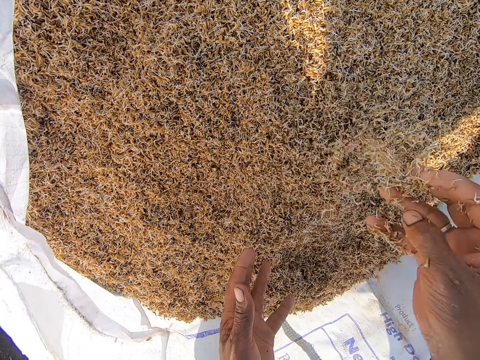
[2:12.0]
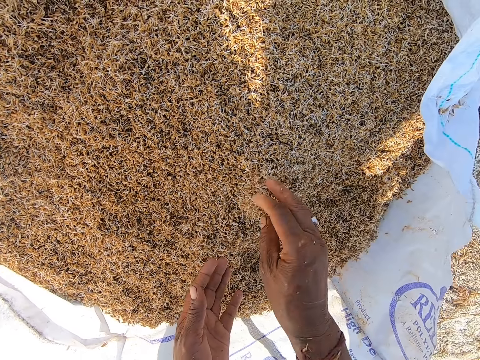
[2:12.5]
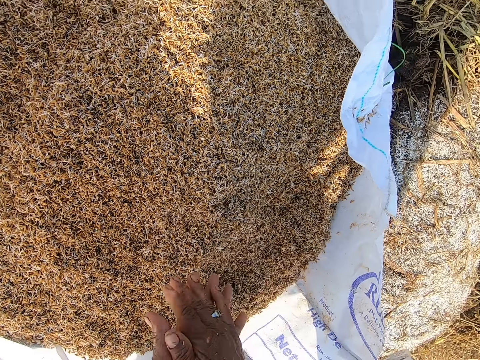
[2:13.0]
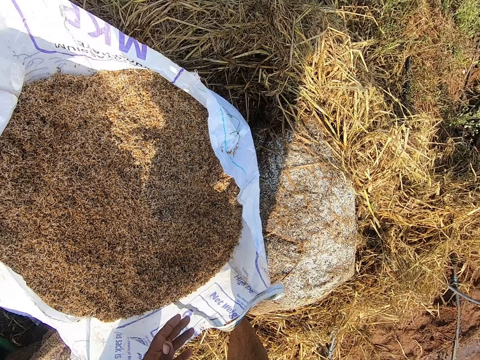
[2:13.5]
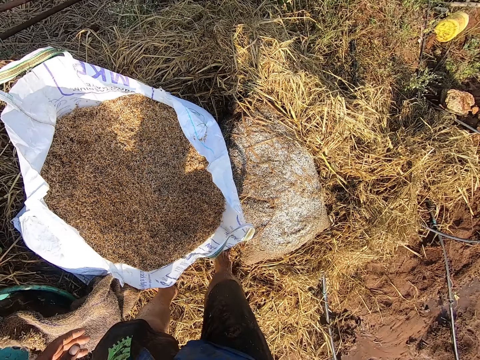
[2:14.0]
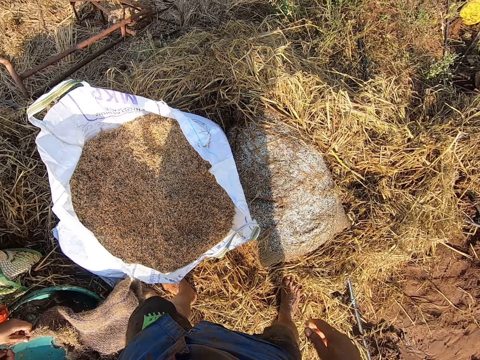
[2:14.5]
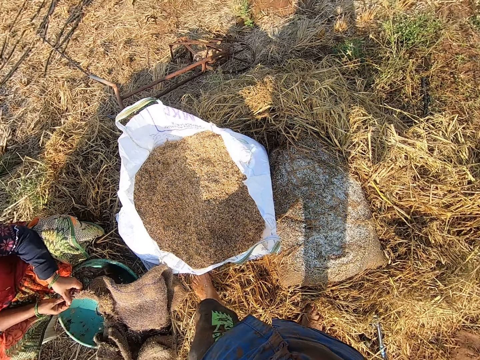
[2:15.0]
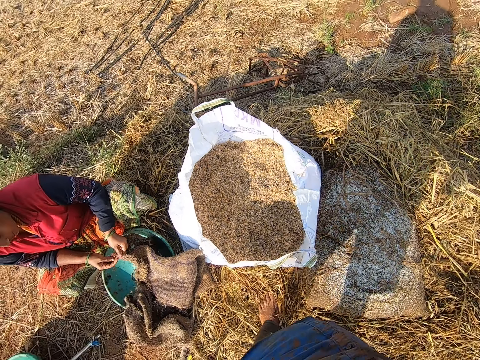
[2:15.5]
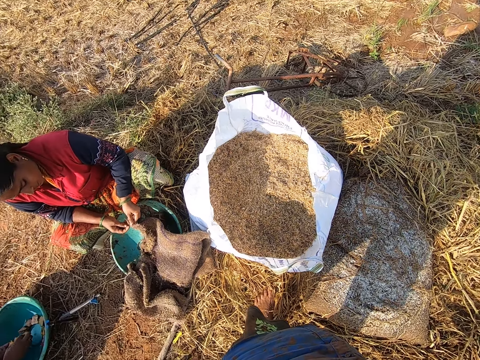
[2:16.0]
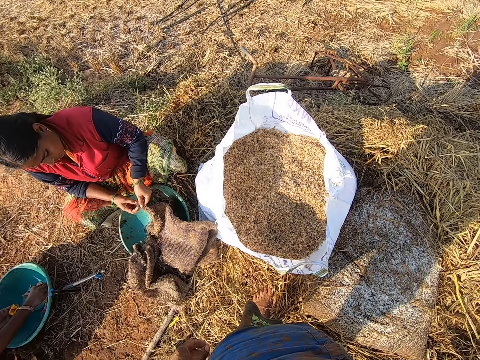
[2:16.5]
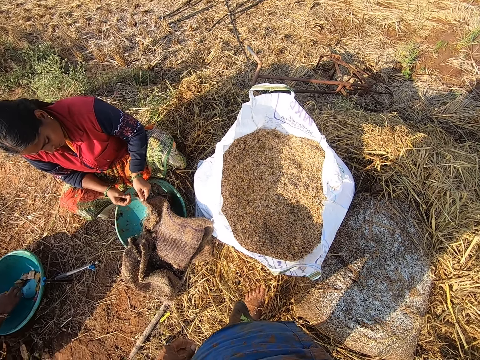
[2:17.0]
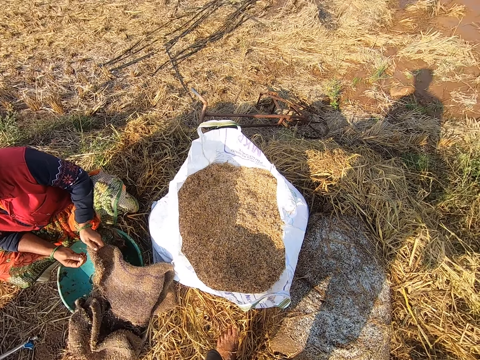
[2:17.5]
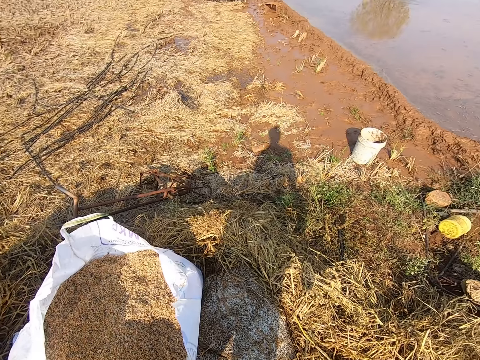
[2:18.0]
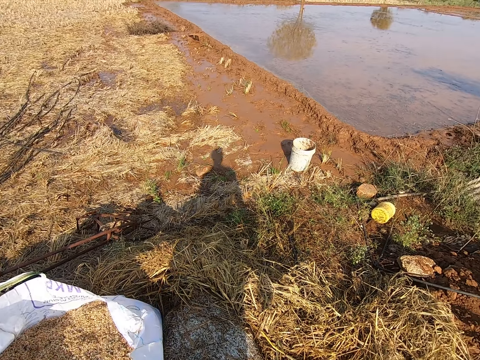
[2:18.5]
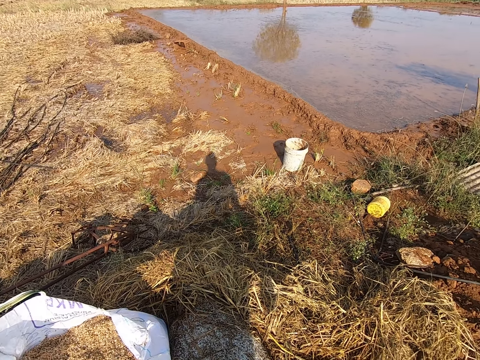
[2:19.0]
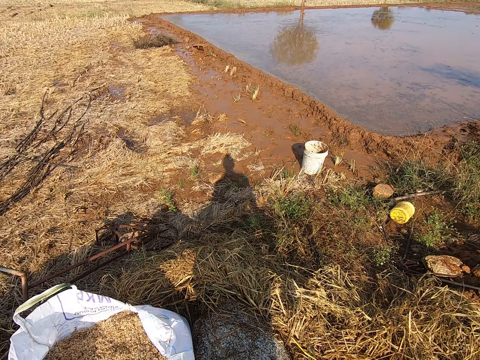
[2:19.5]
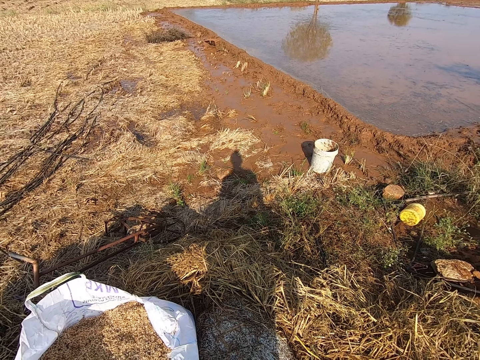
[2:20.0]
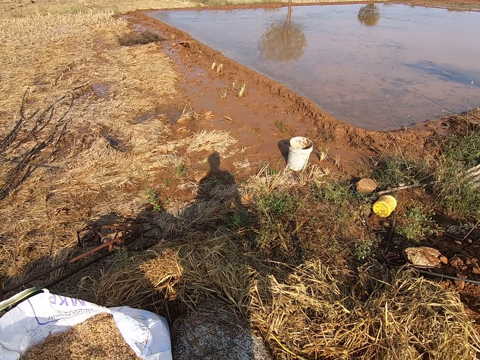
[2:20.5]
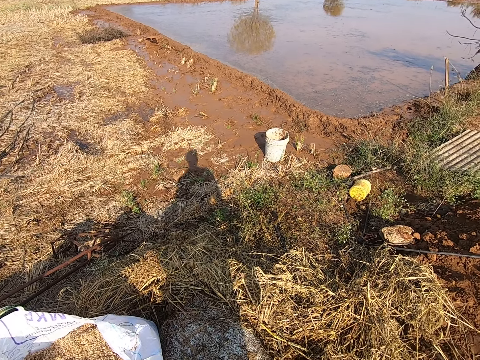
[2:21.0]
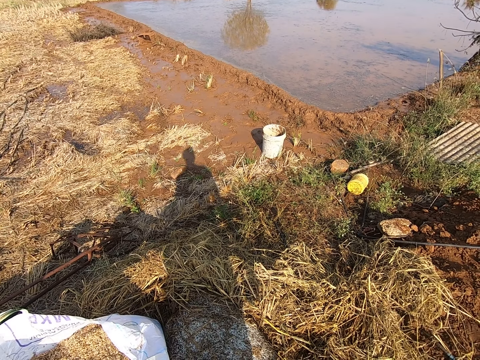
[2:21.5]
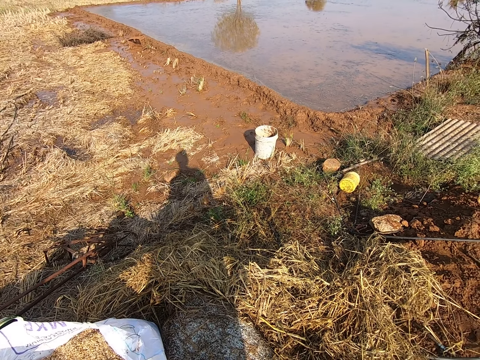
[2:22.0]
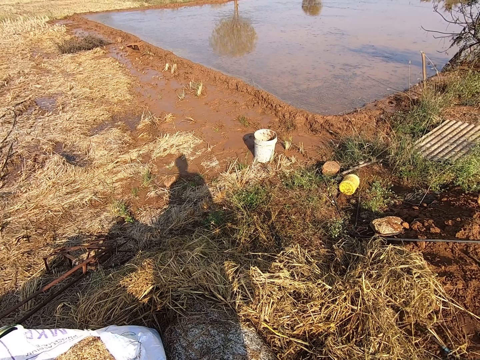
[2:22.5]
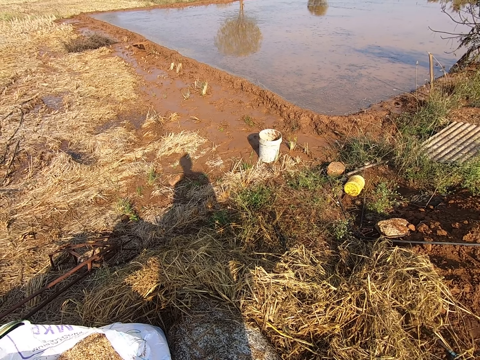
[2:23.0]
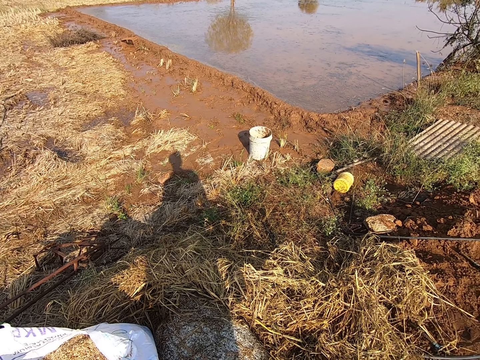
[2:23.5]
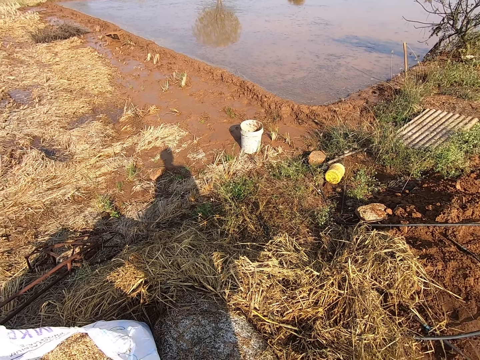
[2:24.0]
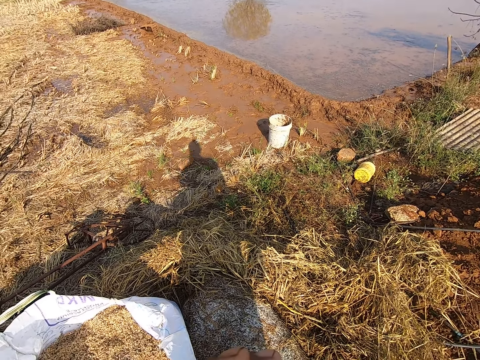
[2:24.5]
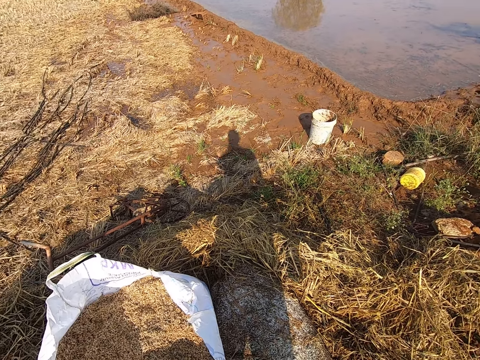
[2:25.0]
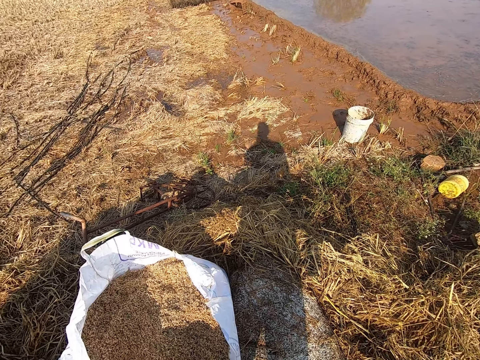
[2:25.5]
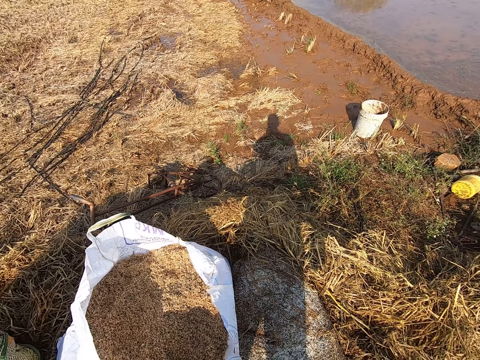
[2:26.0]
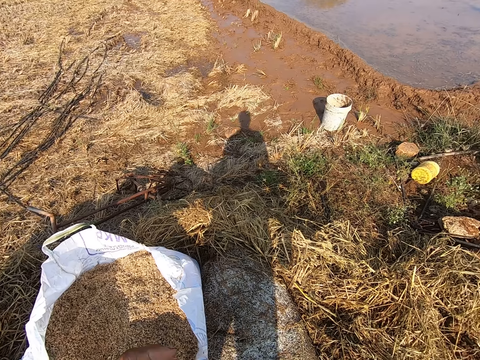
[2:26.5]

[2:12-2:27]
The camera wearer dusts his hands together. The man puts a stone into the sachet with his right hand. The man picks a stone from the bowl with his right hand. The camera wearer looks around.

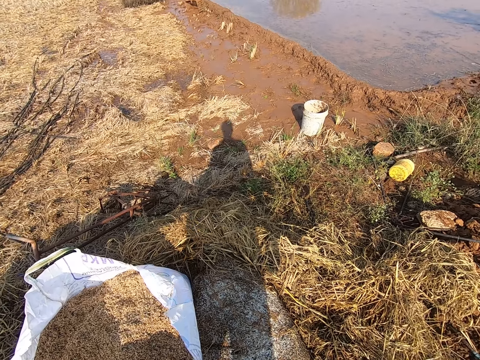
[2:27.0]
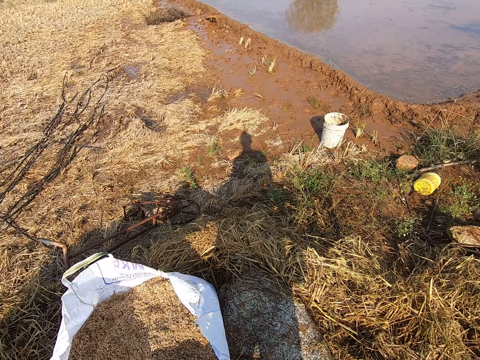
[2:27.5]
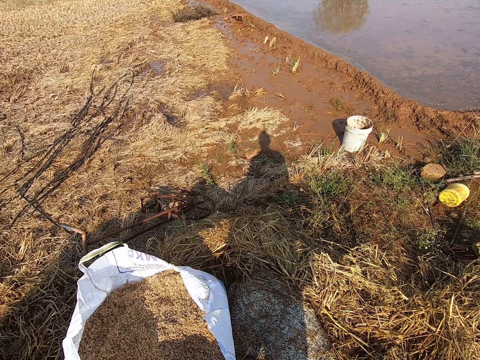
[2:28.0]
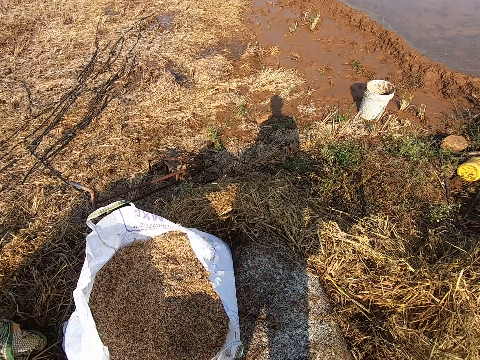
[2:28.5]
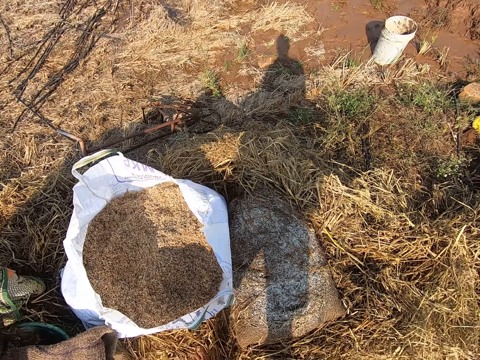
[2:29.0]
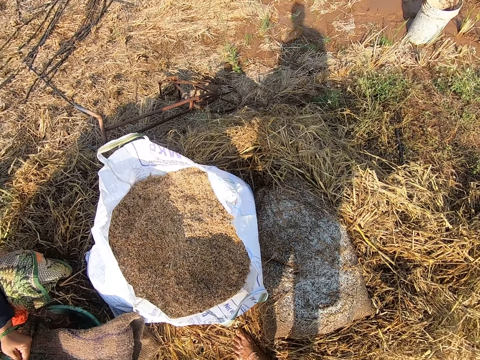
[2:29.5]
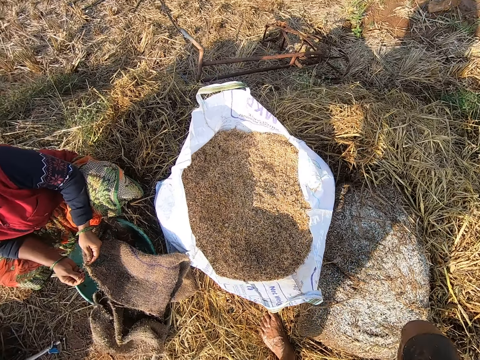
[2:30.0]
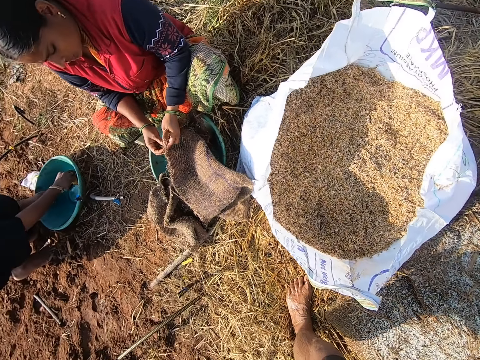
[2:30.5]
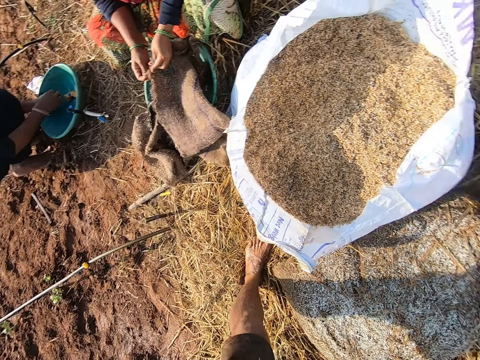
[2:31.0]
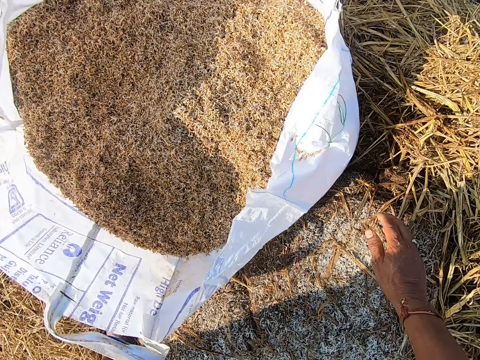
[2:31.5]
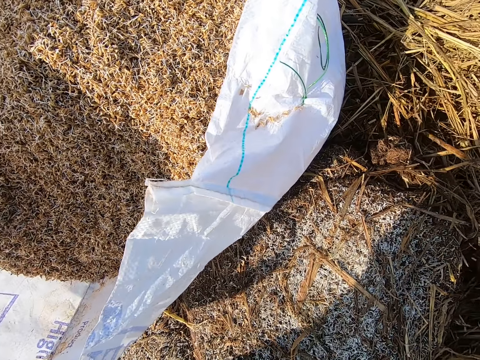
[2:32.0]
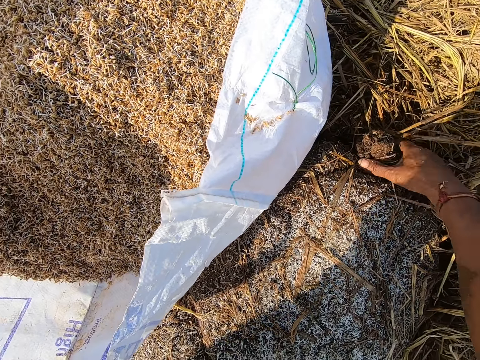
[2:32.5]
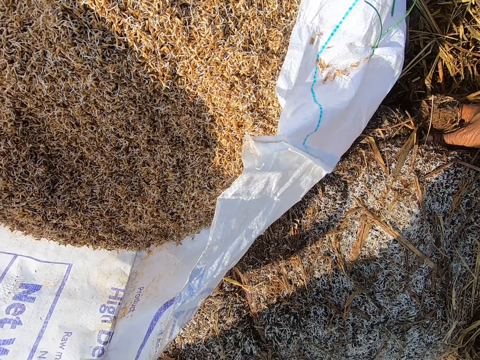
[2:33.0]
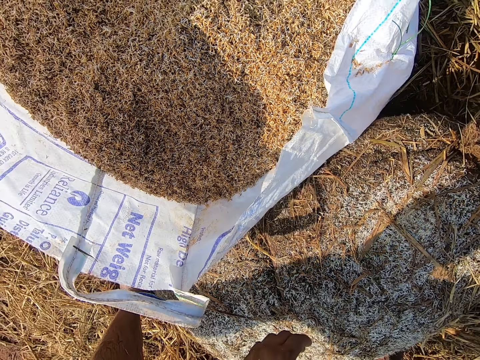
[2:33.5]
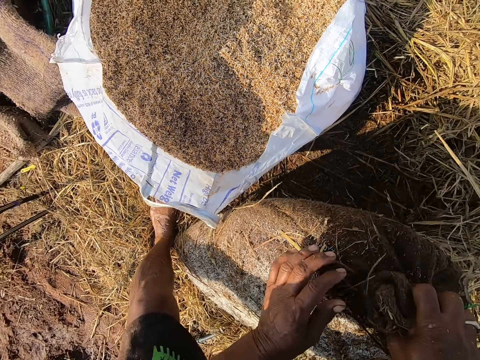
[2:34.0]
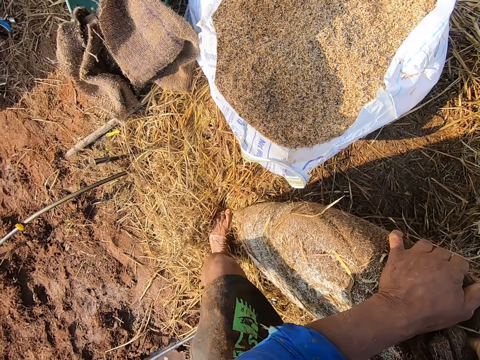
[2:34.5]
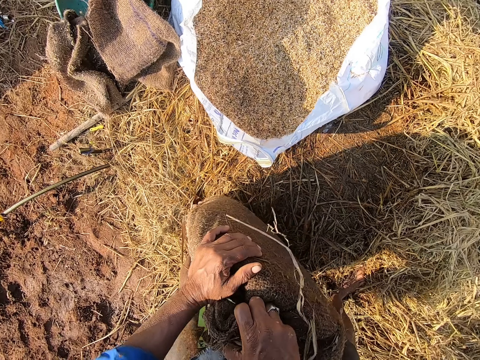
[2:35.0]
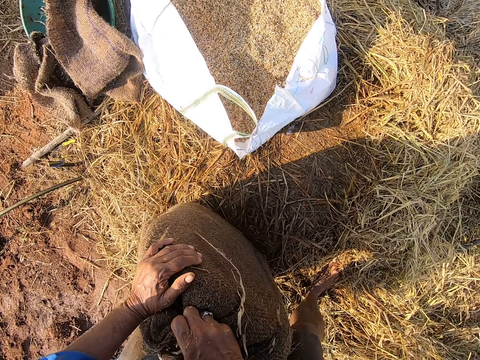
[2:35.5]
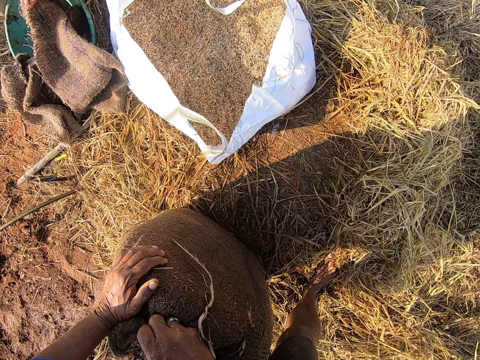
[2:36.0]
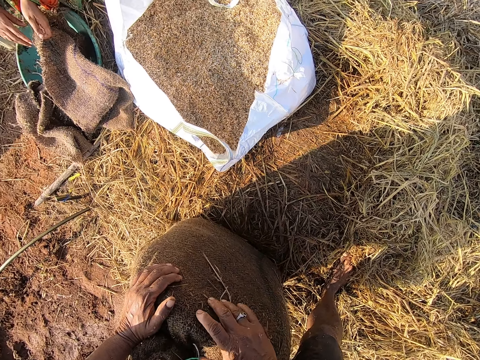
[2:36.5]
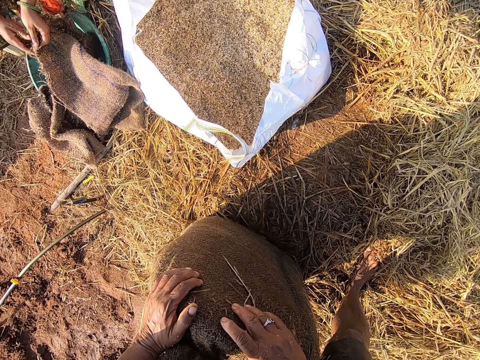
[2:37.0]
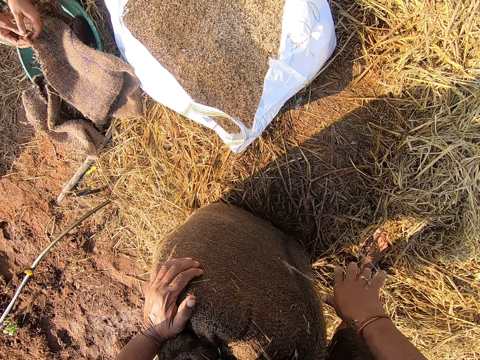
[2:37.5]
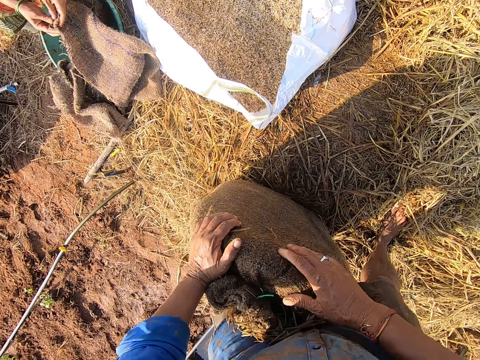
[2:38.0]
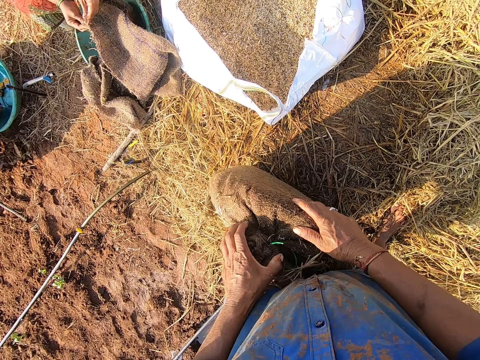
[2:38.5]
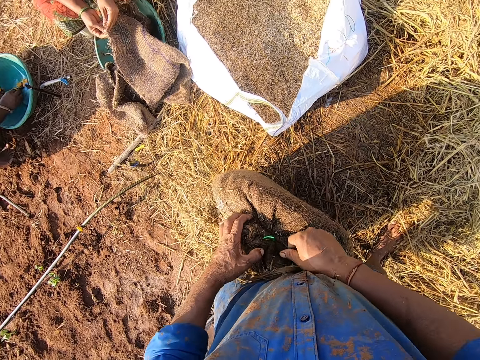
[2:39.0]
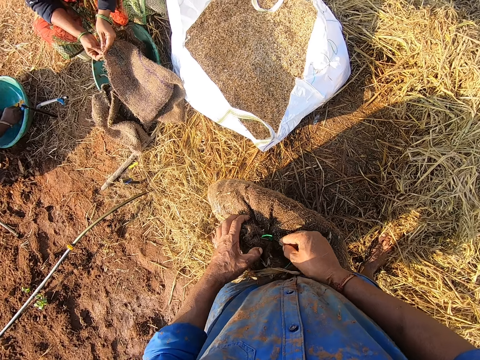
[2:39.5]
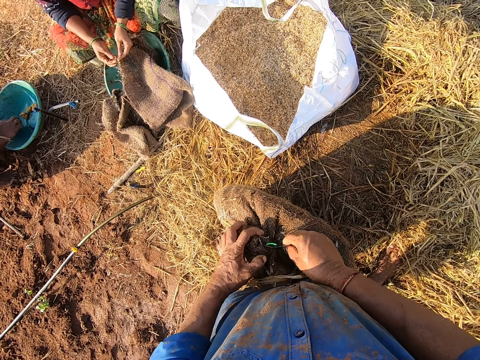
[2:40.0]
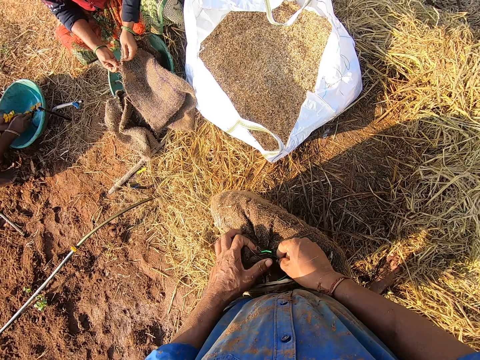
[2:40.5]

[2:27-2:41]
The man touches the sachet with his right hand. The camera wearer moves some barley straw with his right hand. He picks a sack from the ground with both hands. He lifts something. The man picks a stone from the bowl with his right hand and puts the stone into the sachet with his right hand.
